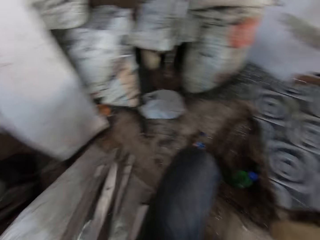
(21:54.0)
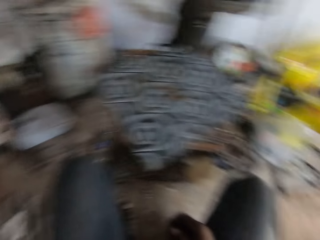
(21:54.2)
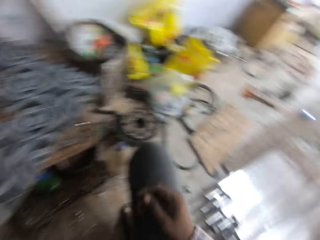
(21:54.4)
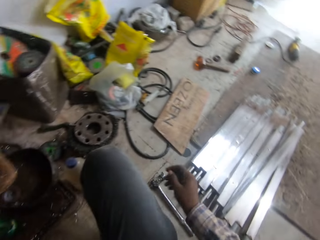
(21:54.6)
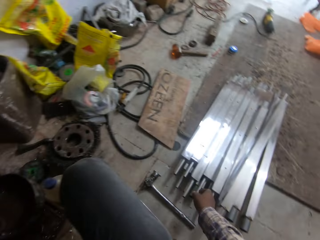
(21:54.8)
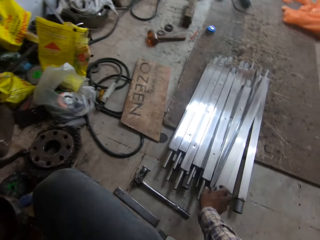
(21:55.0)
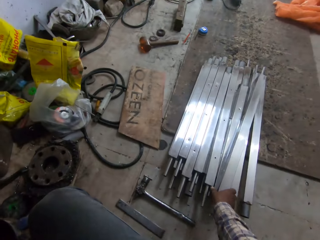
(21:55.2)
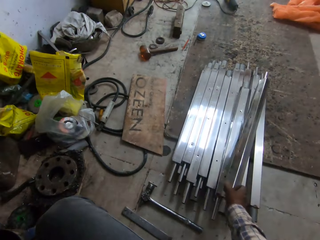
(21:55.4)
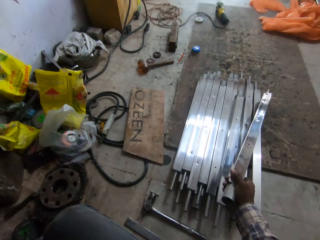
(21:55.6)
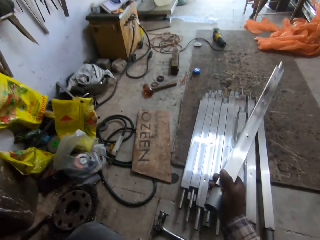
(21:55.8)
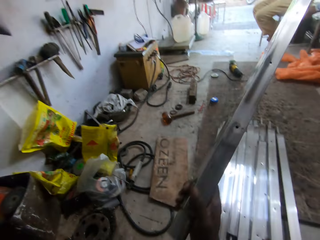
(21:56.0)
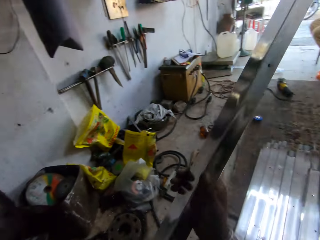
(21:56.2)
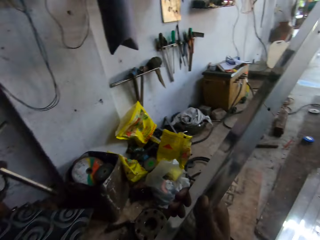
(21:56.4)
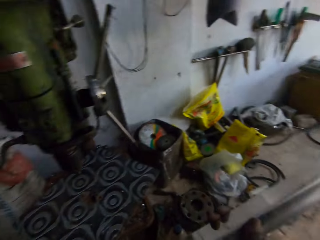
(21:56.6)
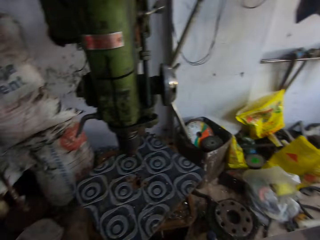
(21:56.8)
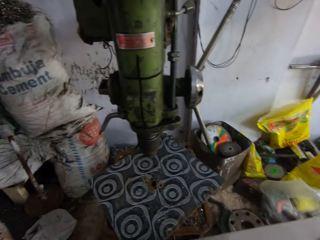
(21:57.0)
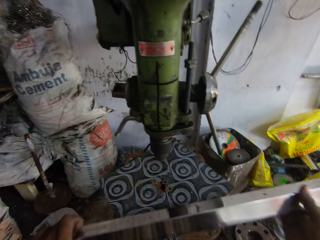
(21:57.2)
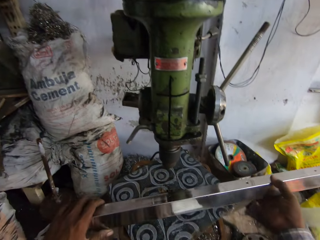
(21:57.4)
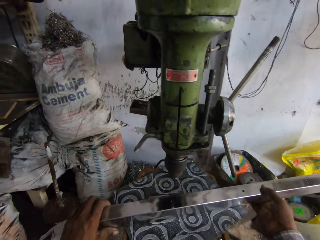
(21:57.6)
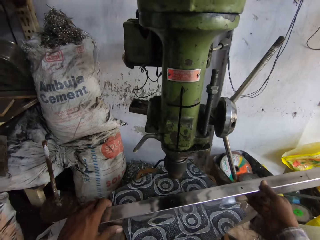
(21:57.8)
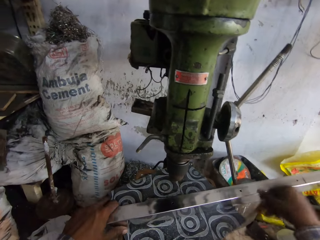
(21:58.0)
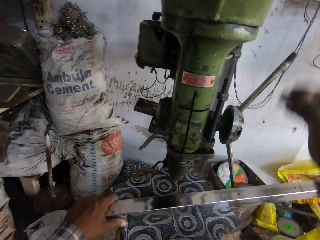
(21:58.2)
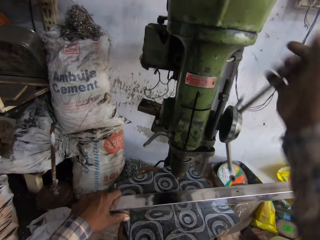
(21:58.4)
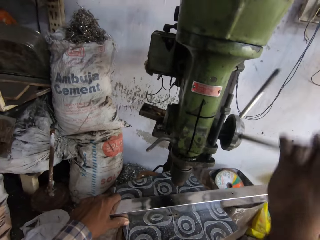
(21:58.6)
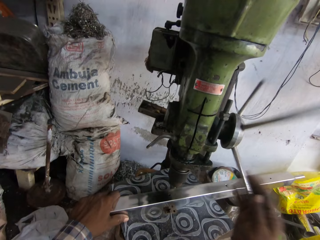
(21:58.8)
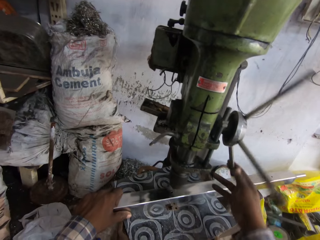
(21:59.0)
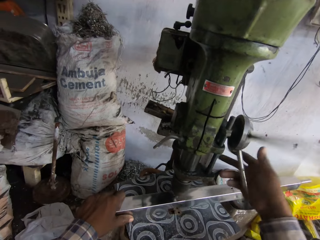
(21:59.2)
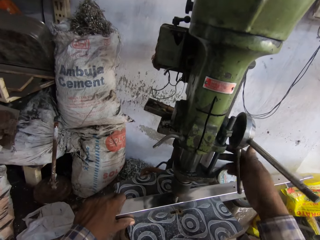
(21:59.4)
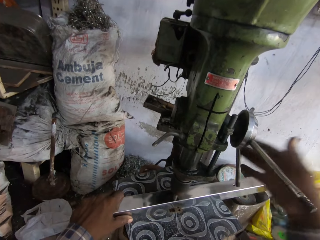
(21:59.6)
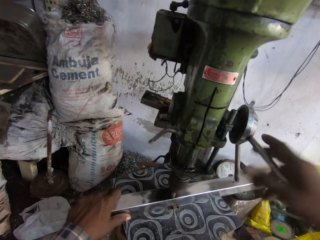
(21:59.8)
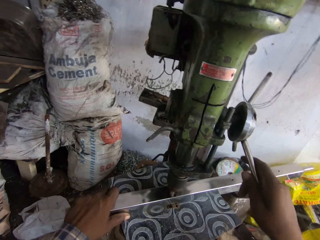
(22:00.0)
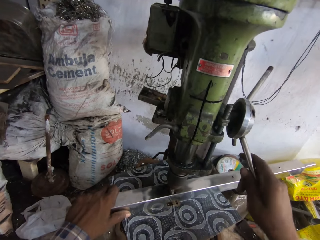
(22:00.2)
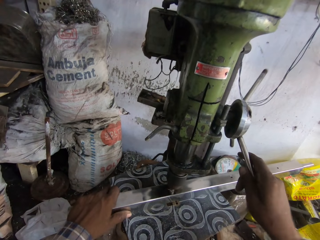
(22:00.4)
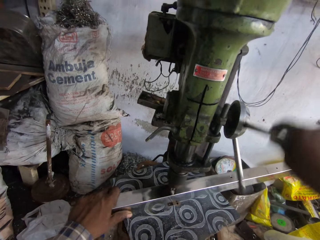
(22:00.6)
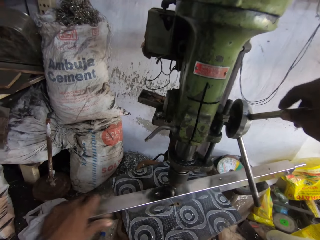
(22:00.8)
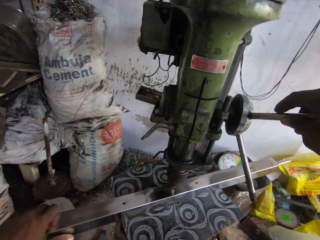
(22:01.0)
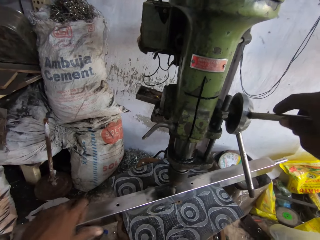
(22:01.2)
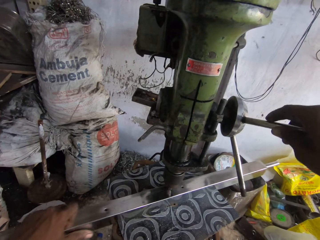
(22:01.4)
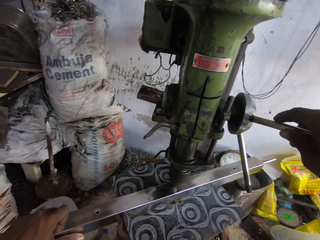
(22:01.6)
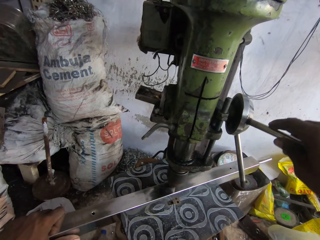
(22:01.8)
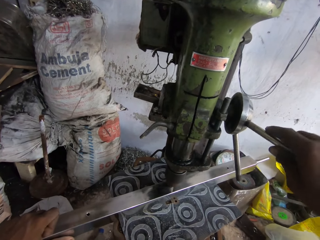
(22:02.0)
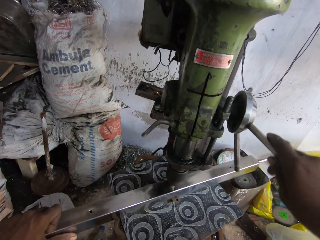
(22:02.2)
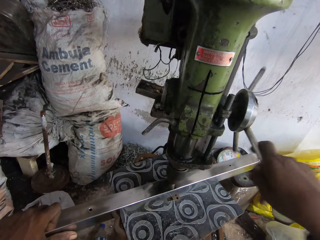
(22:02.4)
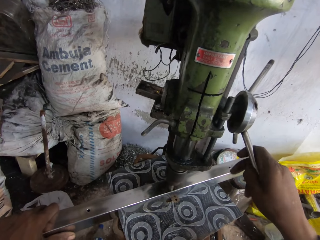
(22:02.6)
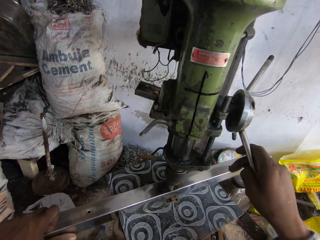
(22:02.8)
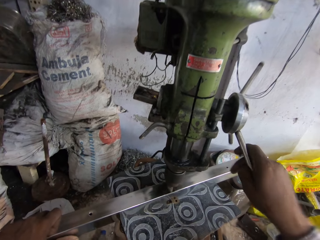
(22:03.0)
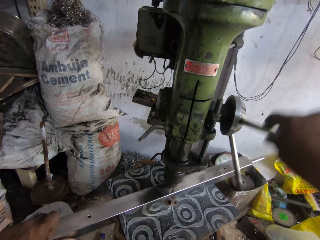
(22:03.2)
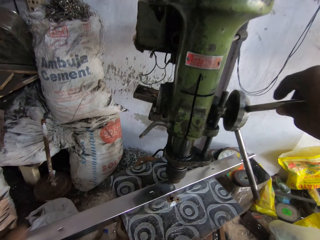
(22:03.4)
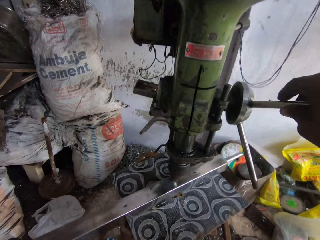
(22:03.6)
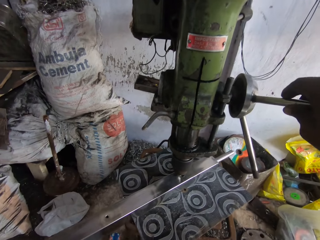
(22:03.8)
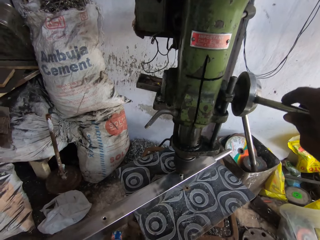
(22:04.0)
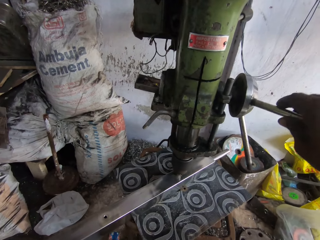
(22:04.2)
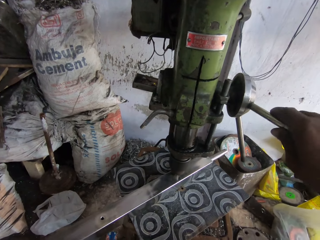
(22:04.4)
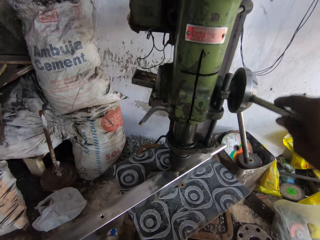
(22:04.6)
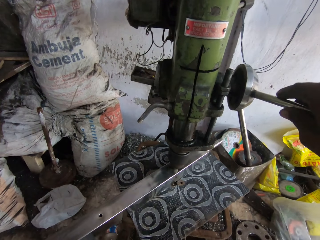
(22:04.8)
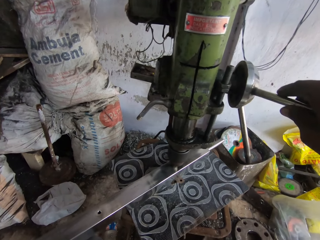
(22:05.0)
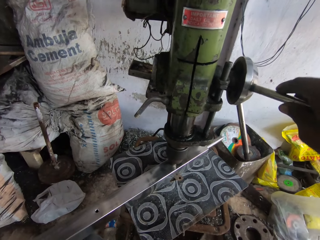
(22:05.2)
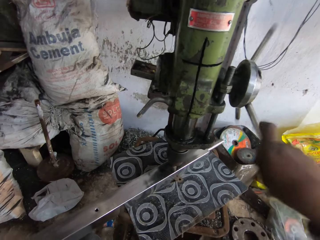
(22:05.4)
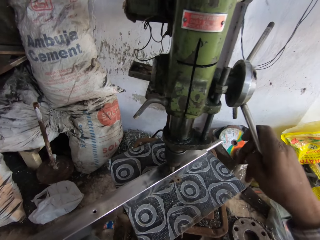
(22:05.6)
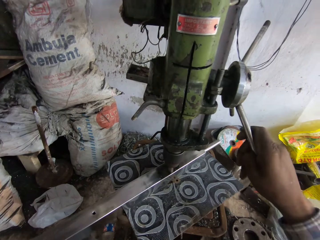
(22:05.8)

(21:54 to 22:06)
The camera wearer drops the metal rod on the ground, on the sack, with his left hand. He looks around. He picks a metal rod from the ground with his right hand. He drops the metal rod on the table, on the mat, with both hands. He turns the quill feed on the drill with his right hand. He drills holes on the metal. He moves the metal rod on the table with his left hand. He turns the quill feed on the drill with his right hand. He moves the metal rod on the table with his left hand. He turns the quill feed on the drill with his right hand.

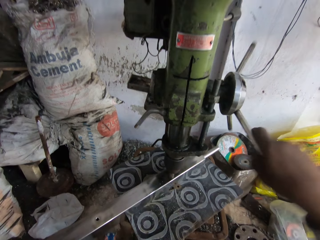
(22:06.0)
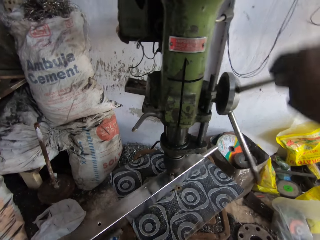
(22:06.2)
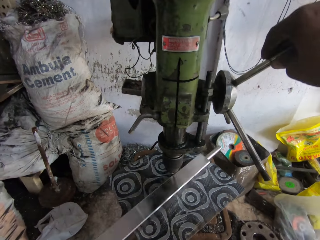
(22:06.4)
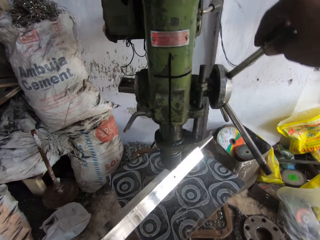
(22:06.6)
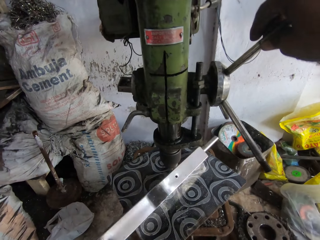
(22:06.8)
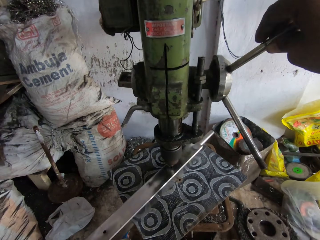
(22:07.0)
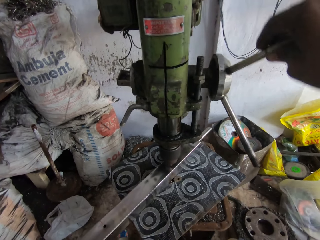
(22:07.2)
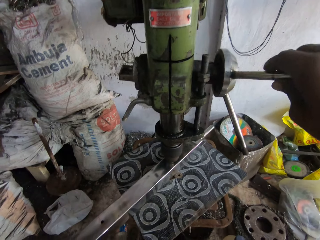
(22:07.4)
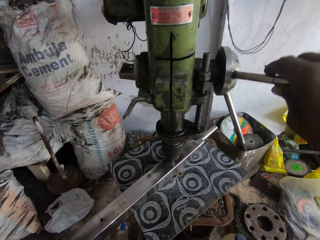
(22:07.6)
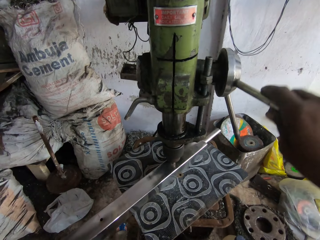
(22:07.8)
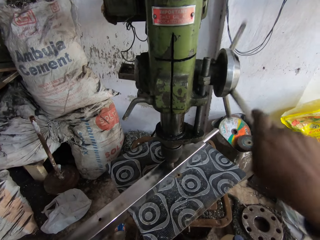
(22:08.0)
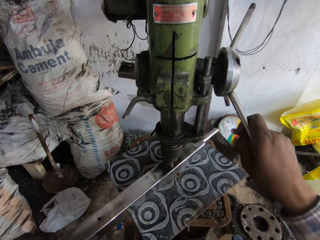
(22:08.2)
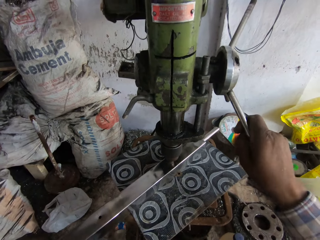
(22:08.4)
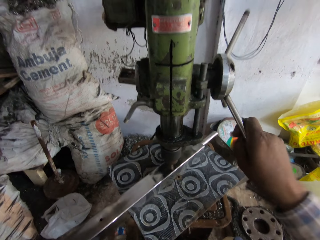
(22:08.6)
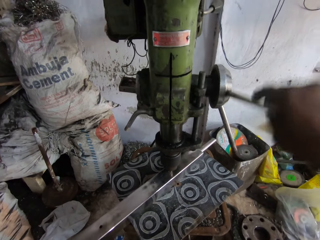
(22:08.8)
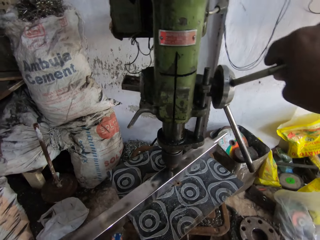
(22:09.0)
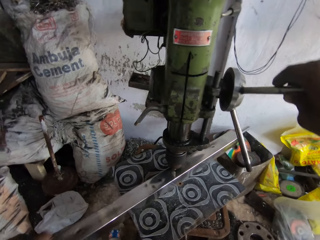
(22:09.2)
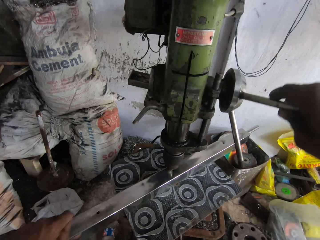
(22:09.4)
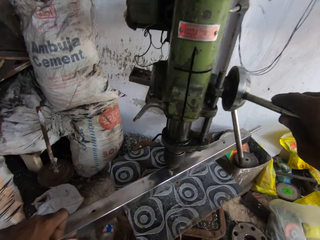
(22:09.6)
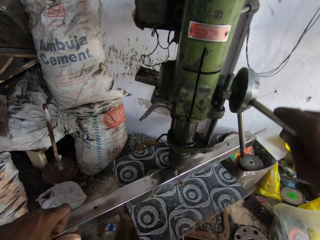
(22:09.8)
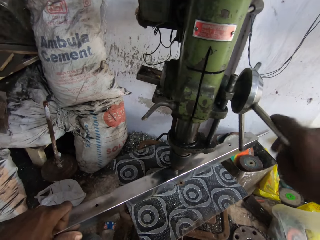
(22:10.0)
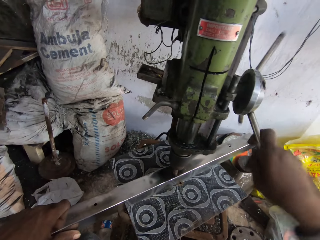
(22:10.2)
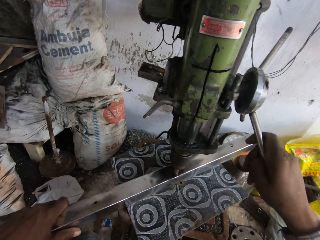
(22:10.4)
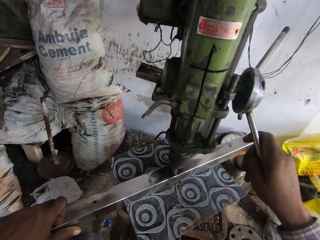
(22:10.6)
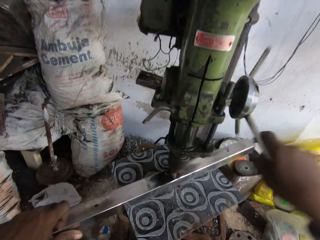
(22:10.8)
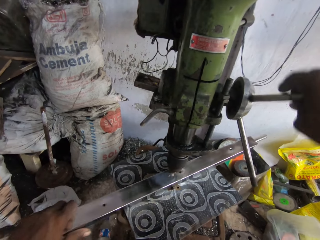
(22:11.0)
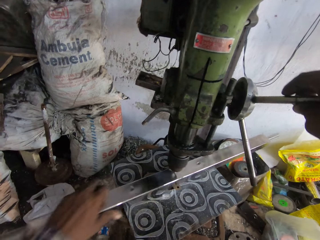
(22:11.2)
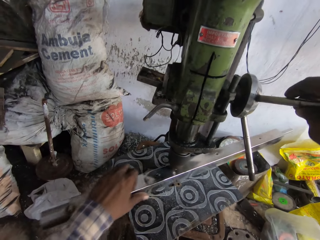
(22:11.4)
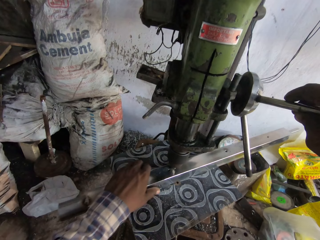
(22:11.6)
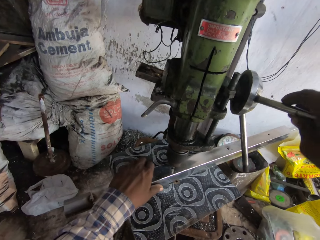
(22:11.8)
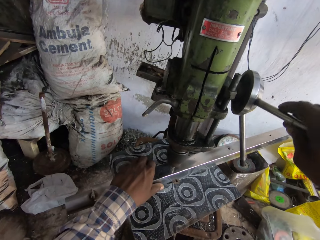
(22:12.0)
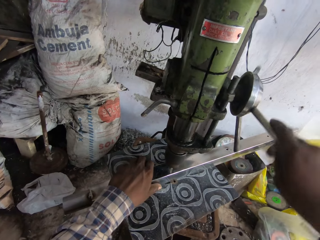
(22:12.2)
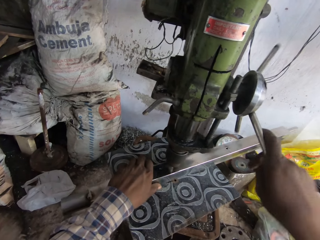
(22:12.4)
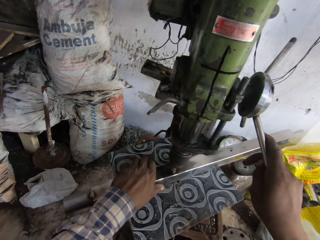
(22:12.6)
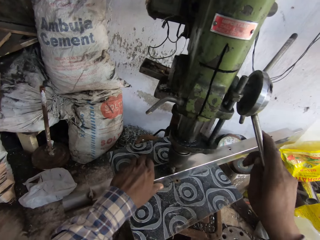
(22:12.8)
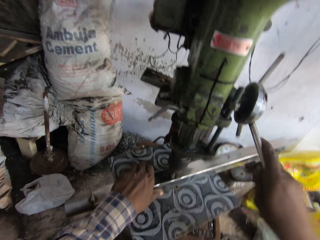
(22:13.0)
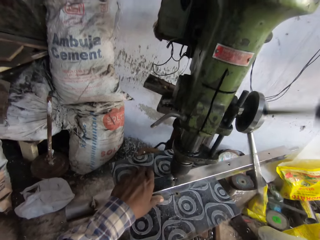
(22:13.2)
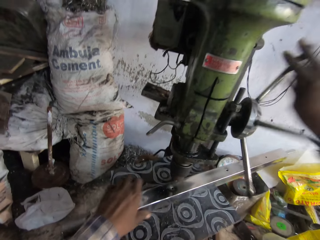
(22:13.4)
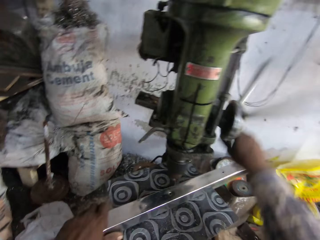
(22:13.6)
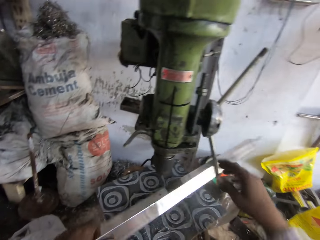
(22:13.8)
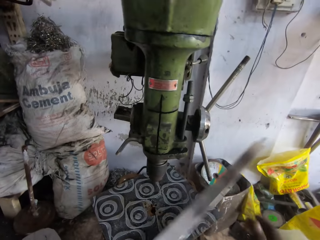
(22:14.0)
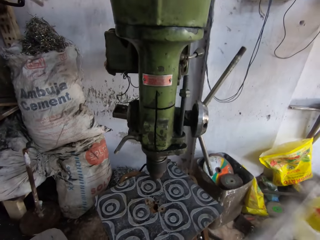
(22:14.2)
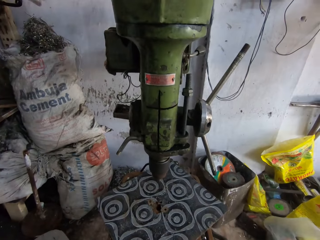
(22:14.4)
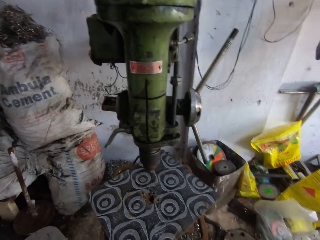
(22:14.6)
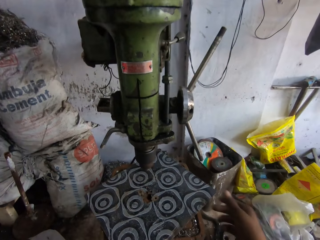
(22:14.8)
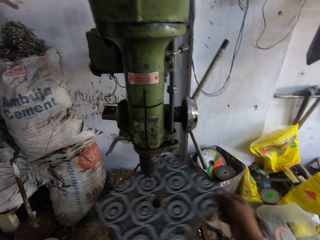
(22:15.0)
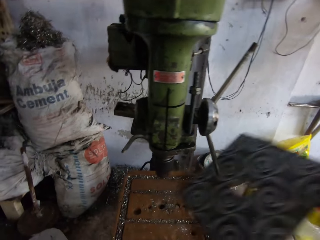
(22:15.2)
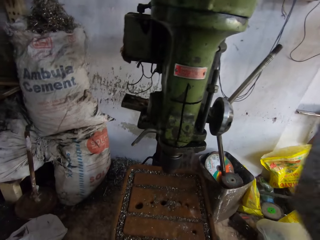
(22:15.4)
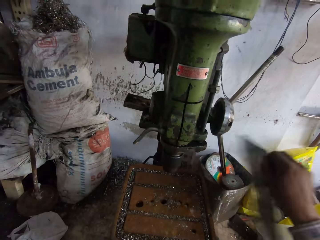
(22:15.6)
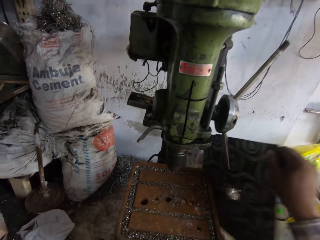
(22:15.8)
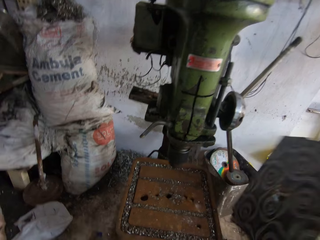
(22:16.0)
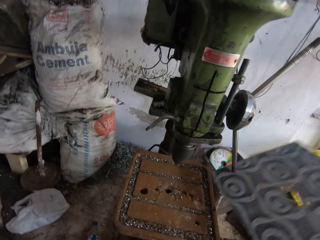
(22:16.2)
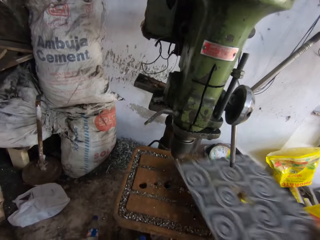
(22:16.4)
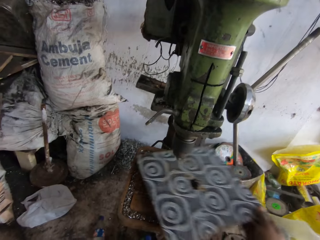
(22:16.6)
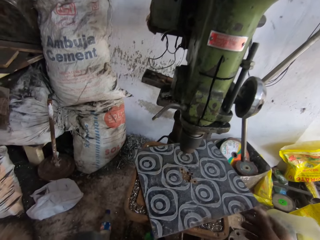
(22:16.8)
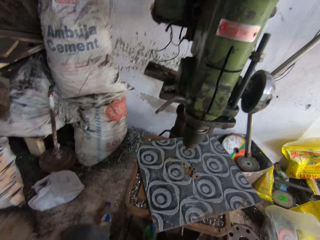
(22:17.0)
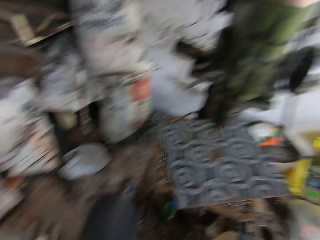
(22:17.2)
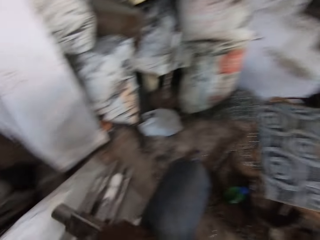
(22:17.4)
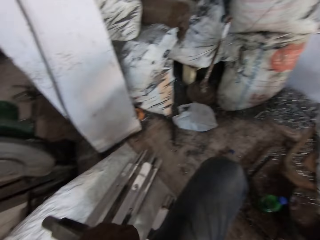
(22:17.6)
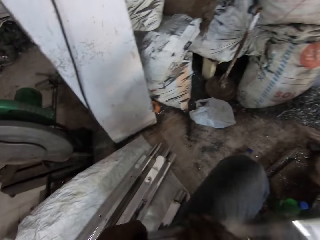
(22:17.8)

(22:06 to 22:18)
The camera wearer flips the metal rod on the table with his left hand. He drills holes on the metal. He turns the quill feed or wheel on the drill with his right hand. He moves the metal rod on the table with his left hand. He turns the quill feed on the drill with his right hand. He moves the metal rod on the table with his left hand. He turns the quill feed on the drill with his right hand. He picks the metal rod from the table with his left hand. He moves the metal down and moves his hands from the wheel. He holds the mat. He removes the table top or mat from the table with his right hand. He moves the mat up. He hits the table top on the drill press with his right hand. He places the table top on the table with his right hand.
